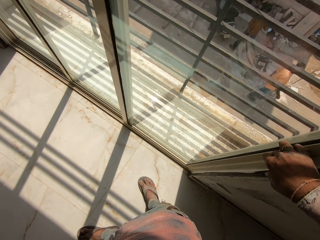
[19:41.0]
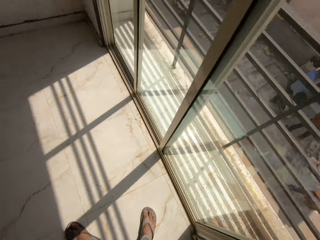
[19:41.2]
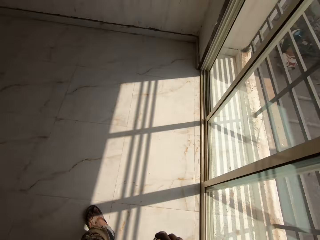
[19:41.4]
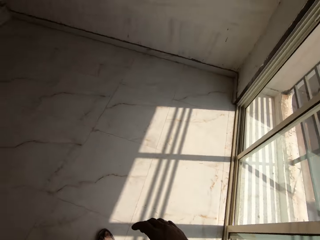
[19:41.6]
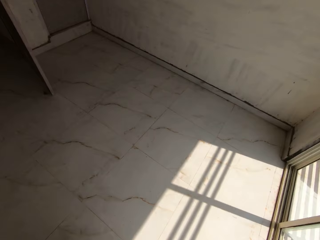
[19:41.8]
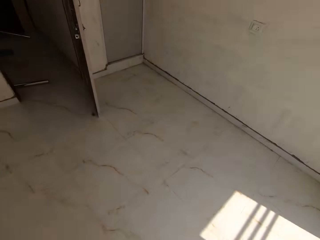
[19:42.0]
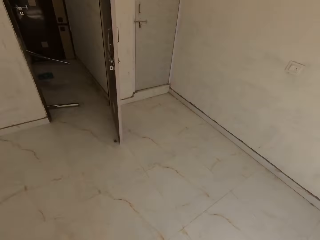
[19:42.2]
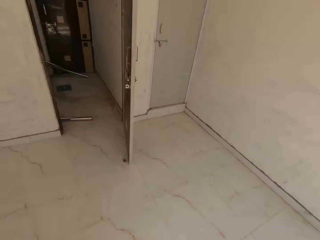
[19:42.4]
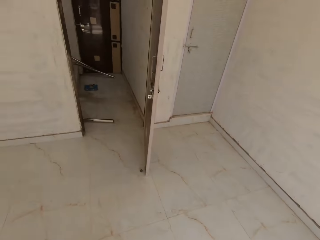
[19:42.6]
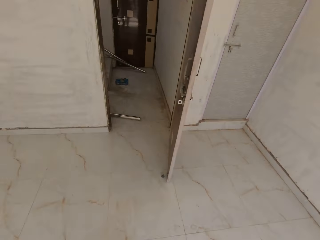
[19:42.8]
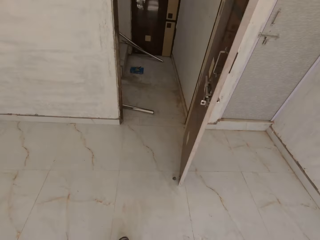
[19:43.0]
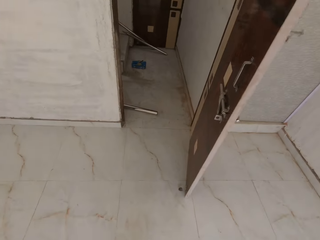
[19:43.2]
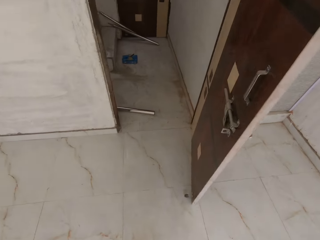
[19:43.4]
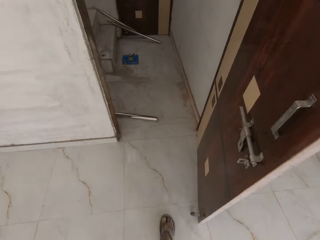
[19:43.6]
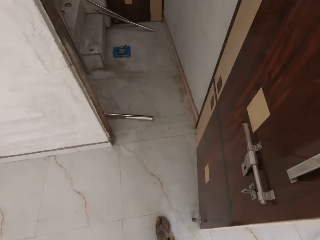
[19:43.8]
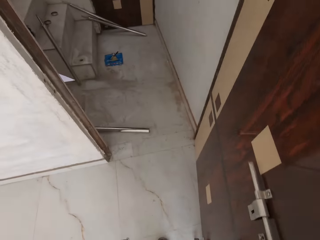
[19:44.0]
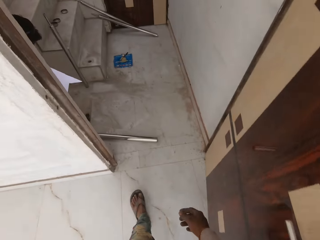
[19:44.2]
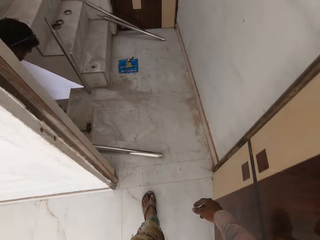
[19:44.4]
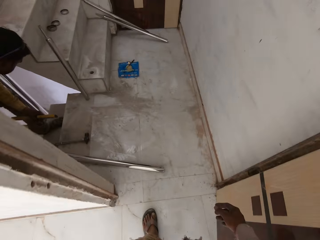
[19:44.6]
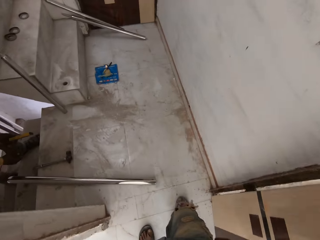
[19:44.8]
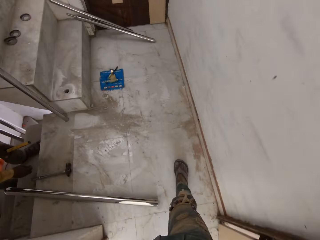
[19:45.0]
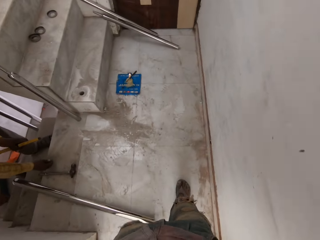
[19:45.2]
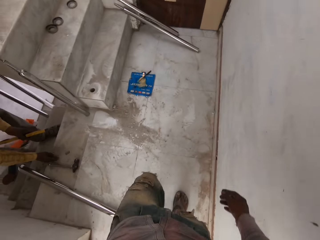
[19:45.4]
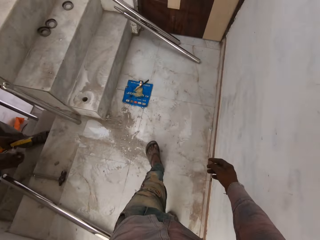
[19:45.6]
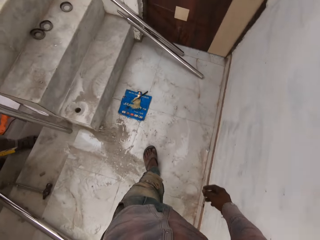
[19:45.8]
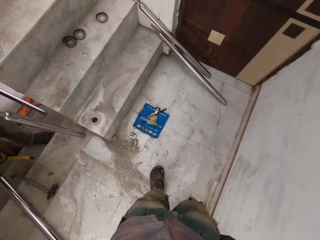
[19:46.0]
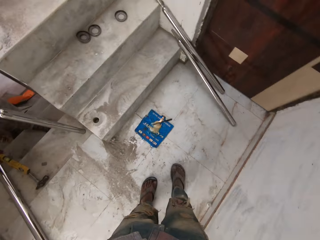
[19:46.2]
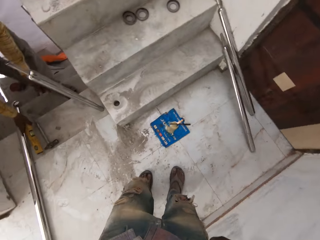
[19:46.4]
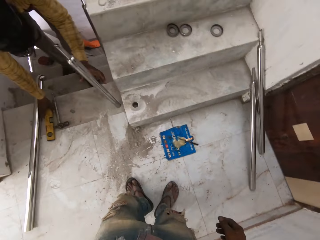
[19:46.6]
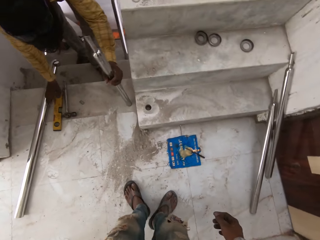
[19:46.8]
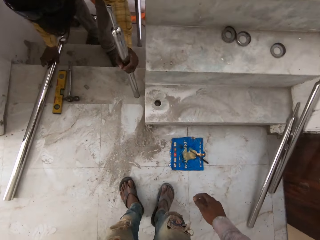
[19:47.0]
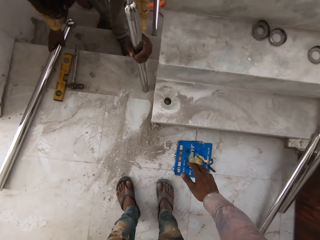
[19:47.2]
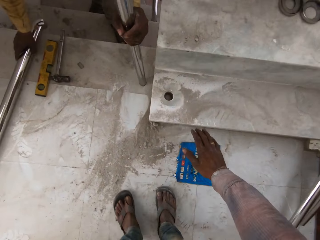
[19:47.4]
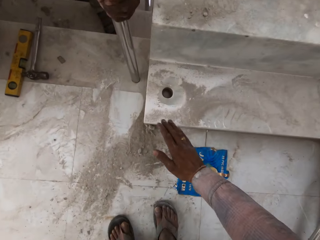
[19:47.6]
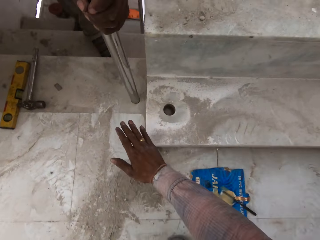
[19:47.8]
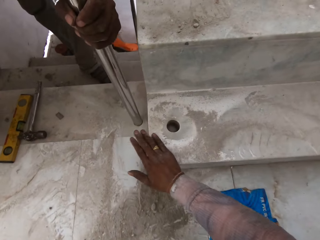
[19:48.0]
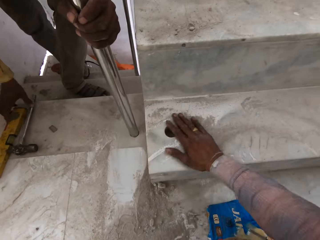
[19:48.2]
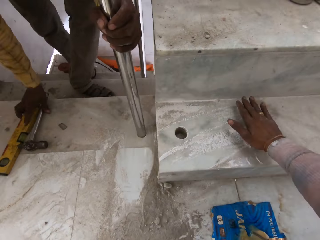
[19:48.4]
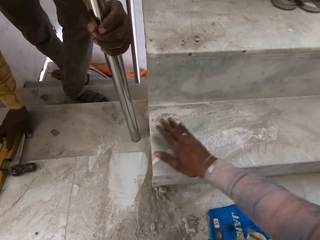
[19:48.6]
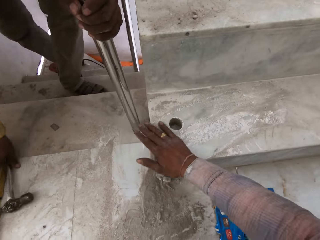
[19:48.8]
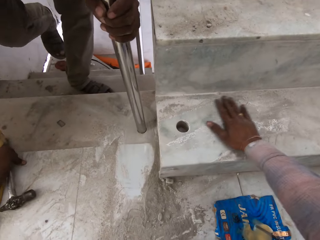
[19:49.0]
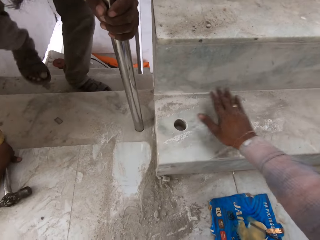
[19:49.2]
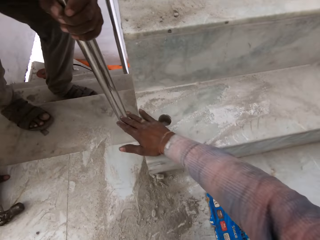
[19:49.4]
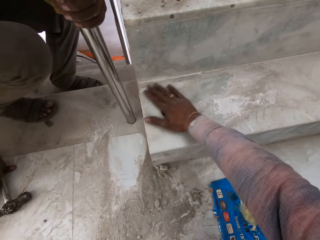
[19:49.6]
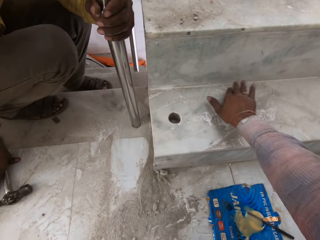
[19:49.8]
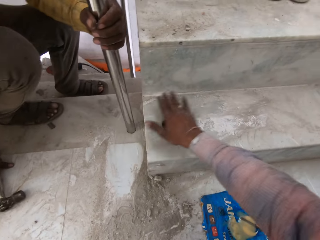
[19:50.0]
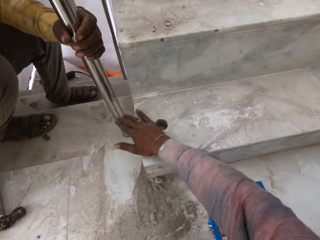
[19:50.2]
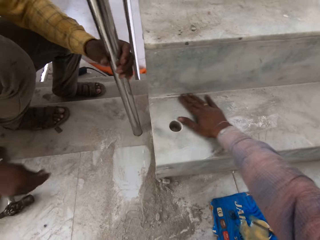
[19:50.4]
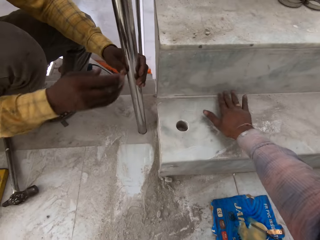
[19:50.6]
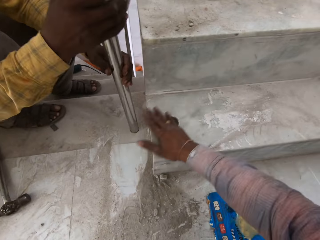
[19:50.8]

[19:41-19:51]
The man drops a piece of metal on the stairs with his right hand. The camera wearer talks to the man. The man drops an angle level on the stairs with his right hand. The man holds the steel rod on the stairs with his left hand. The man moves the steel rod on the stairs with his right hand. The camera wearer wipes the floor with his right hand. The man moves a hammer on the stairs with his right hand and moves the angle level on the stairs with his right hand. The camera wearer sweeps the dust with his hand.

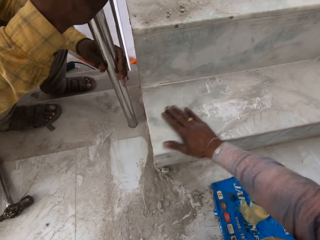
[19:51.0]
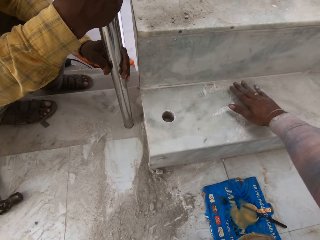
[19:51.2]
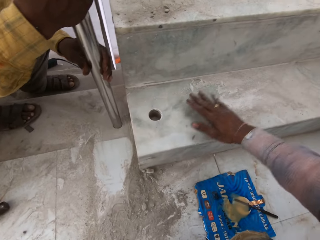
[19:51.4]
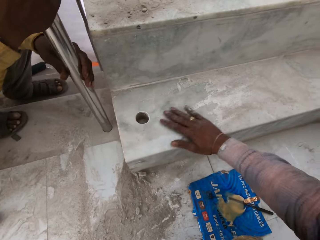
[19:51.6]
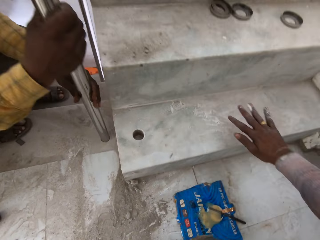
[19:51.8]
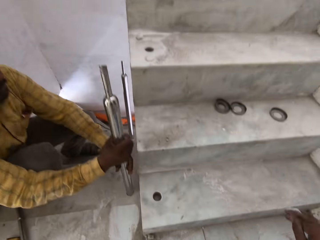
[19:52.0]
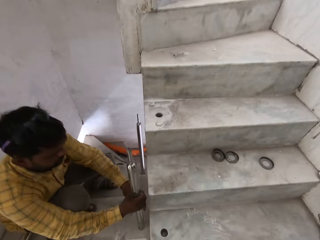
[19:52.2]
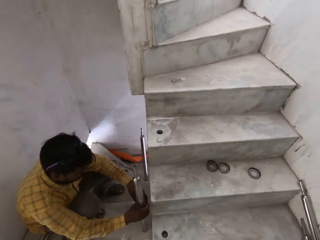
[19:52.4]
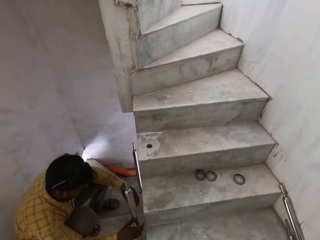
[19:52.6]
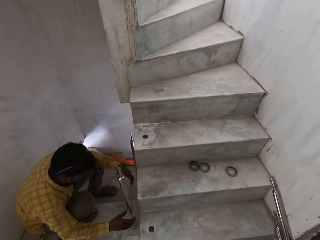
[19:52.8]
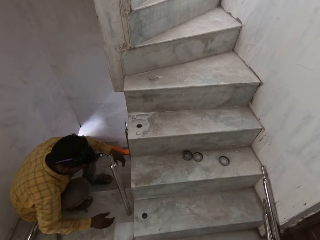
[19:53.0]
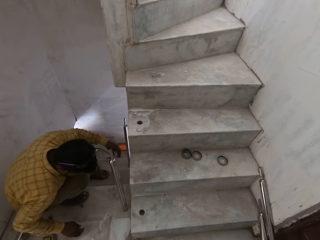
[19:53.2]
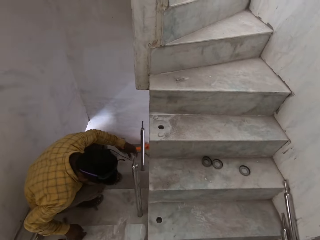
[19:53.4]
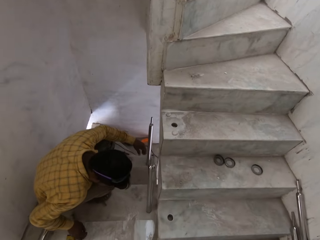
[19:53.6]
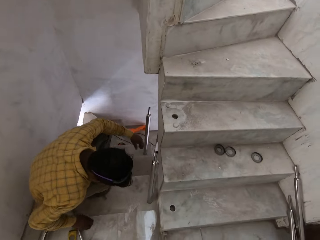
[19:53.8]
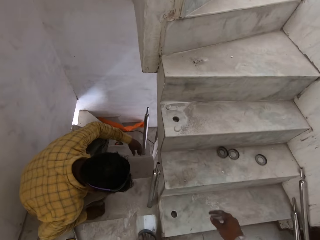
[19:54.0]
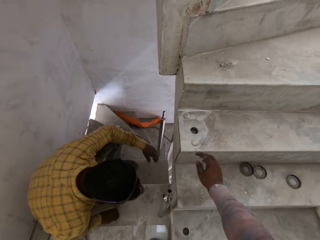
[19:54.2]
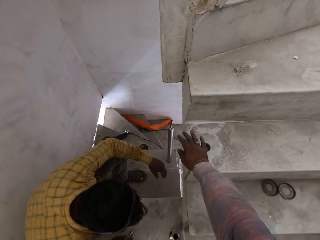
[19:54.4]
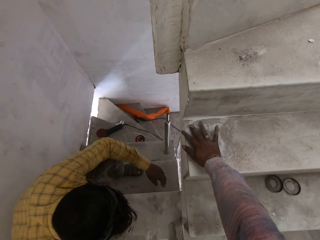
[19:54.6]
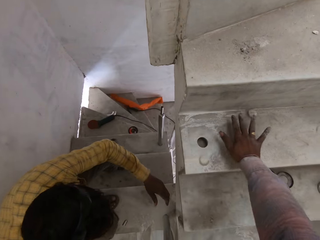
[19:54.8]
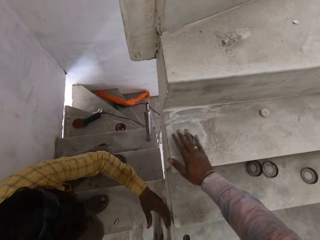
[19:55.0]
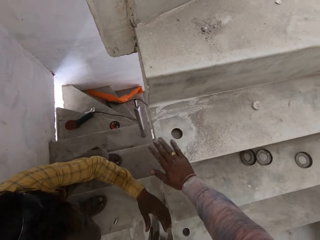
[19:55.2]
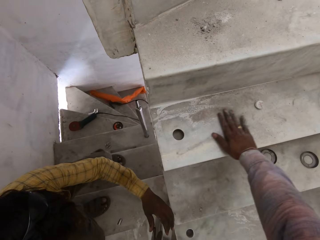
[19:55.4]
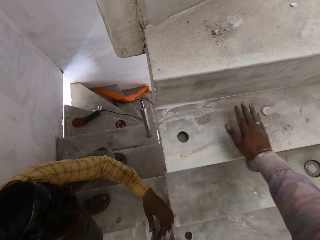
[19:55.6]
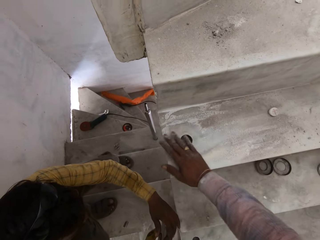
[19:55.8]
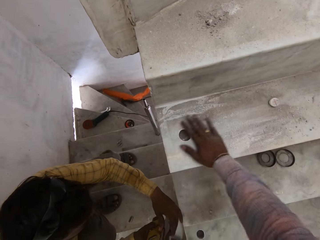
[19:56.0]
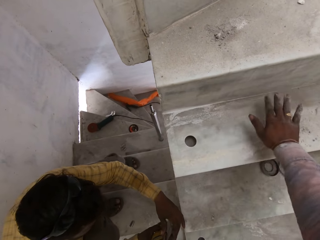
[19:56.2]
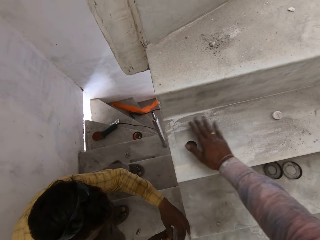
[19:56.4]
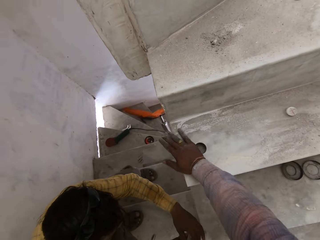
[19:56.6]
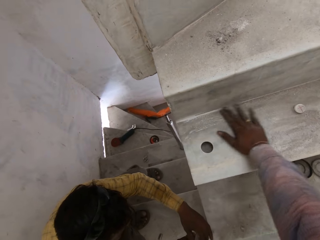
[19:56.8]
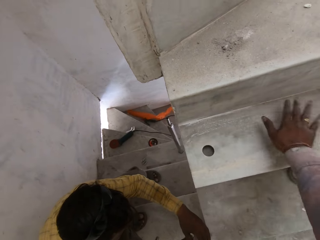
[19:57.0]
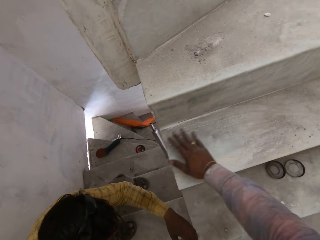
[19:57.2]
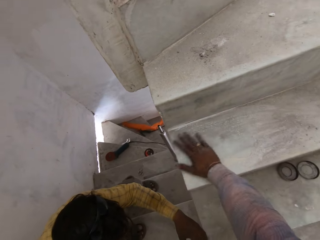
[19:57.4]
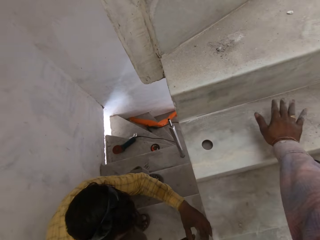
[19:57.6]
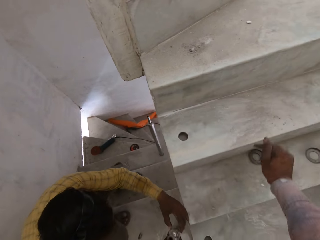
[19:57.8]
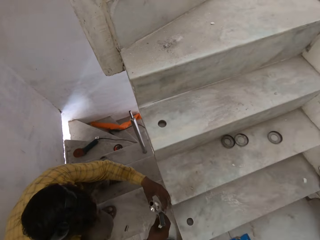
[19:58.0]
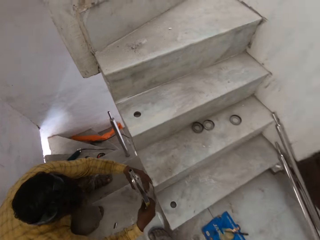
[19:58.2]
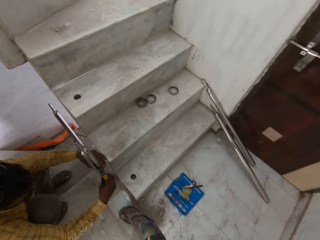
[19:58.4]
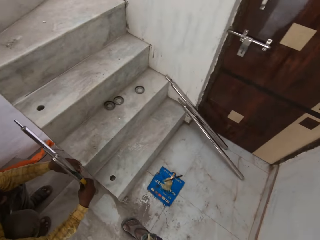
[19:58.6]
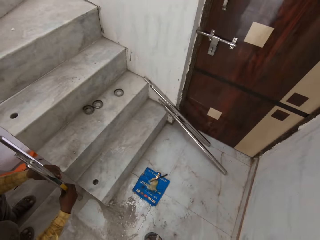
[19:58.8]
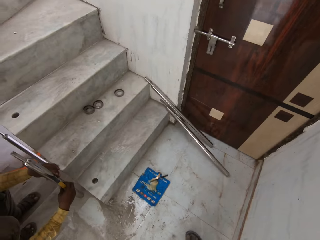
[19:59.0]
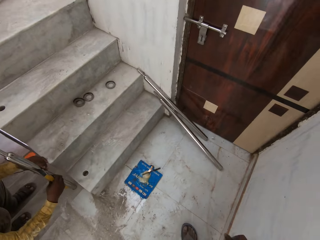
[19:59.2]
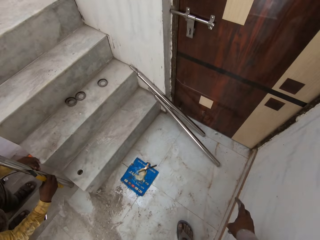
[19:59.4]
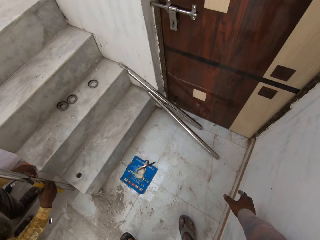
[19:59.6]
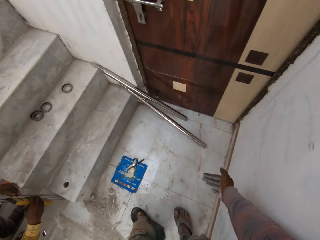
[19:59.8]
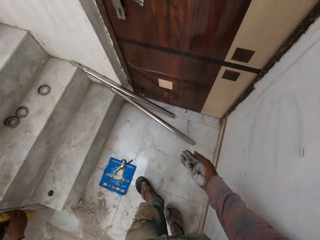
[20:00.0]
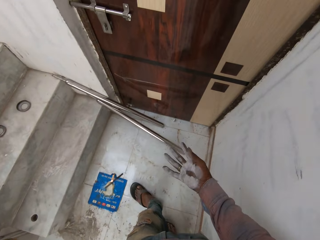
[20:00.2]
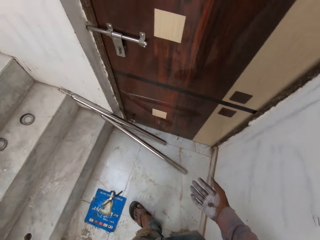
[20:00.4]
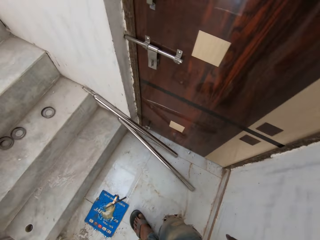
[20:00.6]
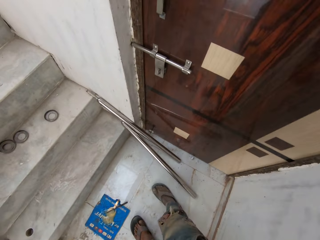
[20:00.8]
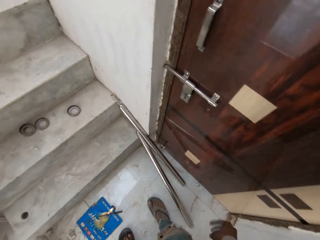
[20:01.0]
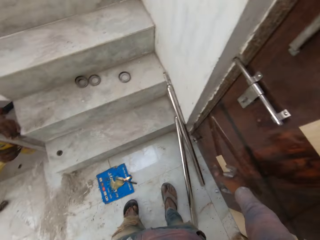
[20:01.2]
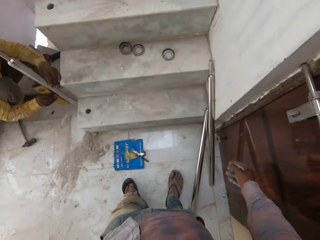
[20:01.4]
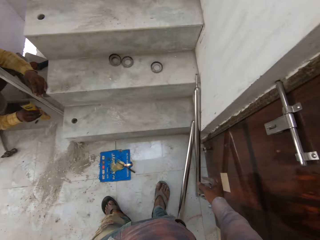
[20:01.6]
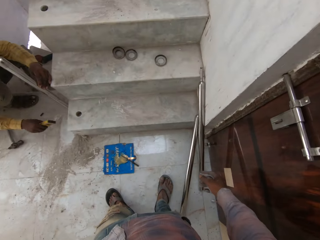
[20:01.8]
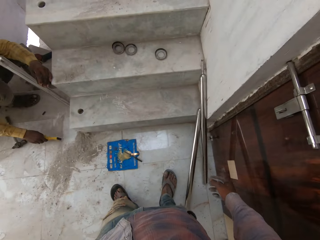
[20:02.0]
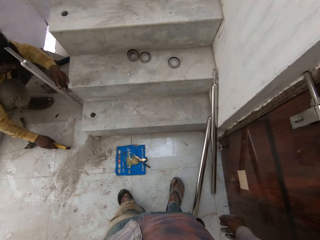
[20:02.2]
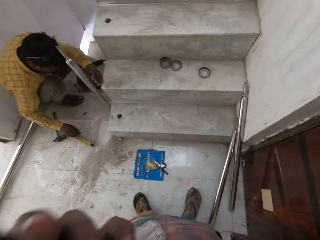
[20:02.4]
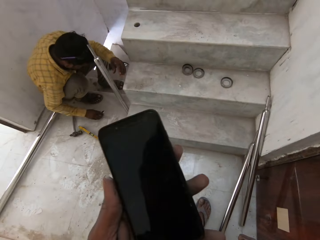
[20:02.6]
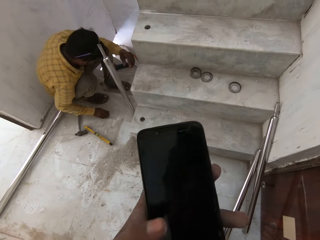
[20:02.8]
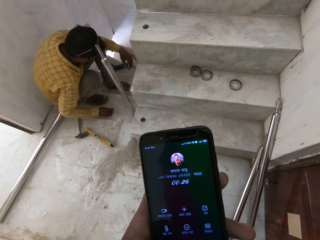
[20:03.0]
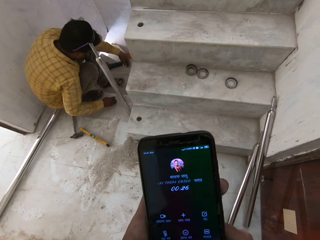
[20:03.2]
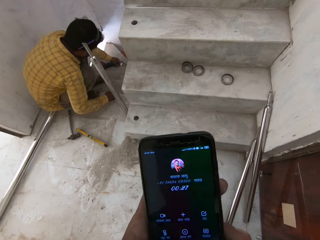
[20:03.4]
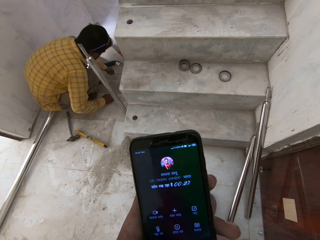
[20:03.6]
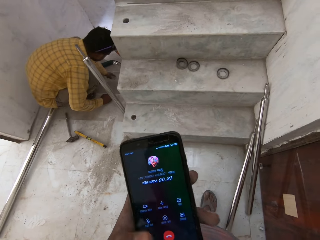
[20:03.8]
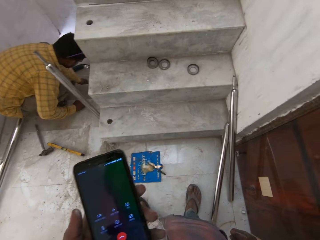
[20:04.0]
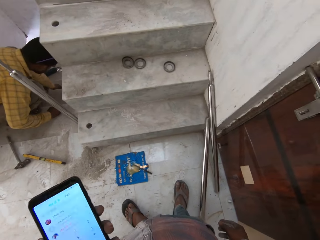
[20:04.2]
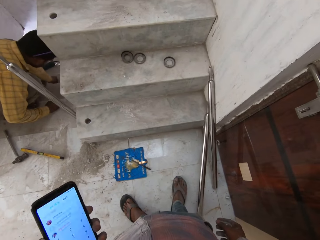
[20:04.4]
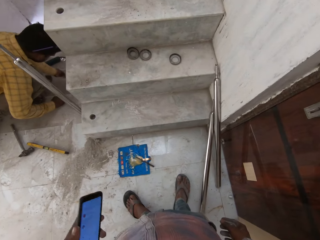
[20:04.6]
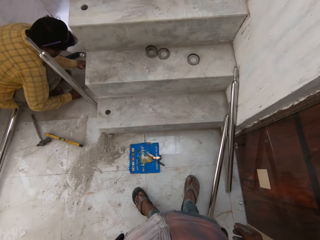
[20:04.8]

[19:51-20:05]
The man holds the steel rod on the stairs with his right hand. The camera wearer talks to the man. He wipes the floor with his right hand. He sweeps the dust with his hand. The man holds the angle level against the steel rod on the stairs with his right hand. The man drops the angle level in his right hand on the stairs. The camera wearer holds the phone in his left hand. He scrolls the phone.
